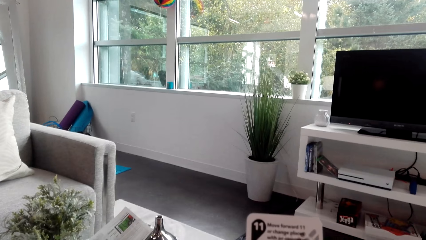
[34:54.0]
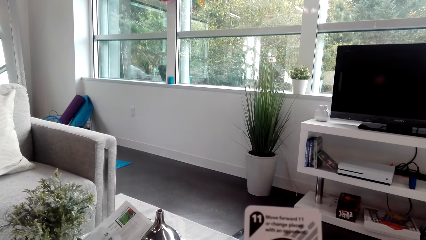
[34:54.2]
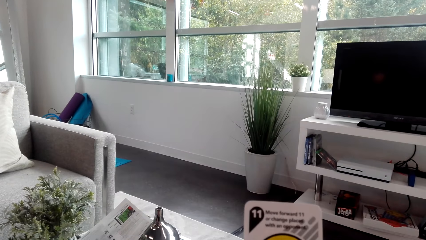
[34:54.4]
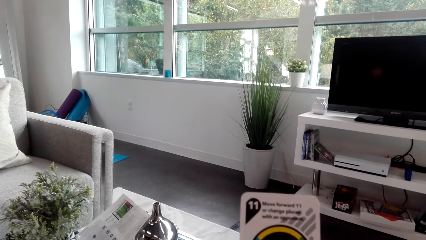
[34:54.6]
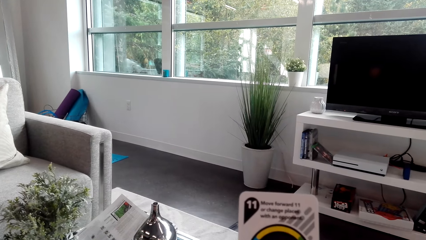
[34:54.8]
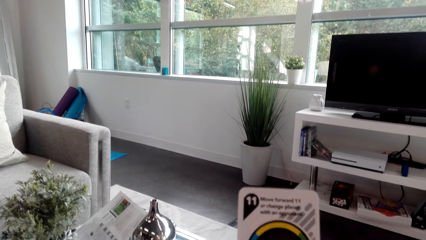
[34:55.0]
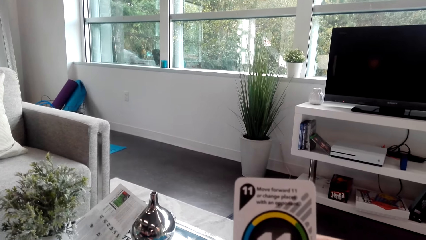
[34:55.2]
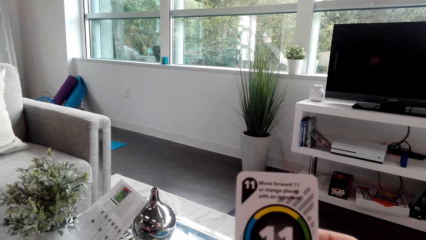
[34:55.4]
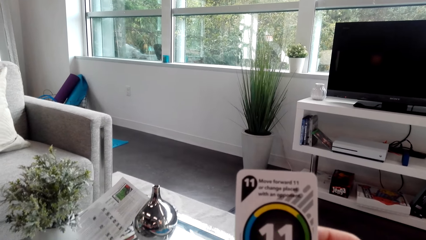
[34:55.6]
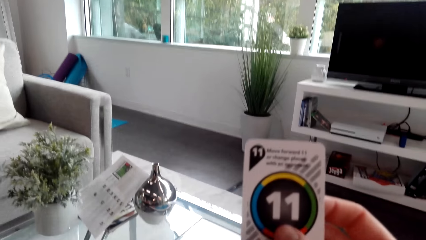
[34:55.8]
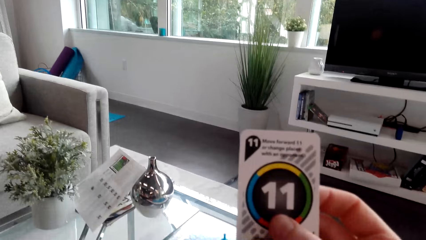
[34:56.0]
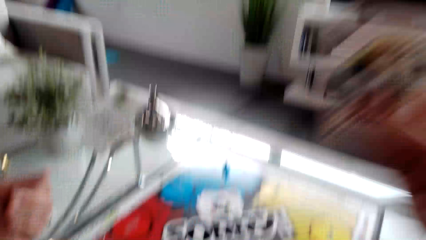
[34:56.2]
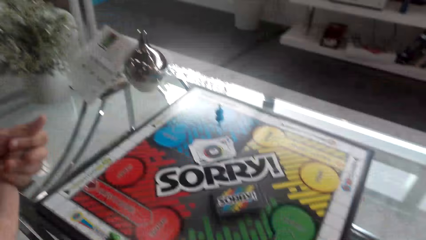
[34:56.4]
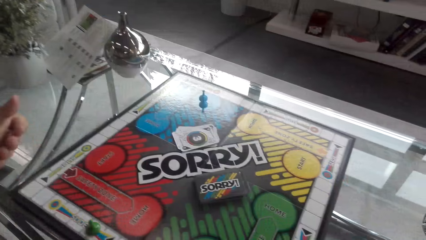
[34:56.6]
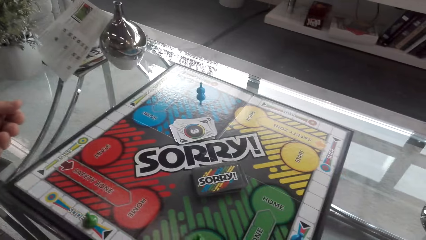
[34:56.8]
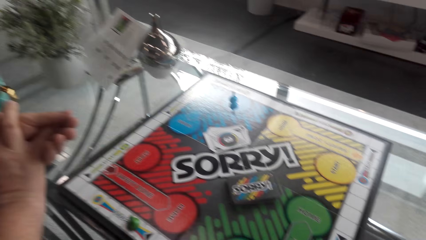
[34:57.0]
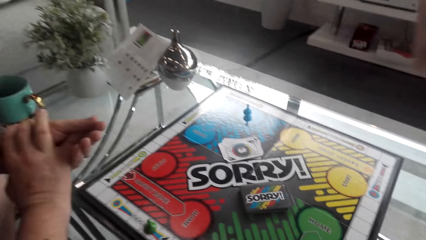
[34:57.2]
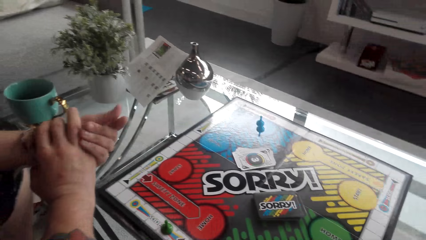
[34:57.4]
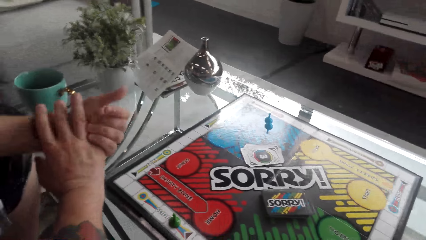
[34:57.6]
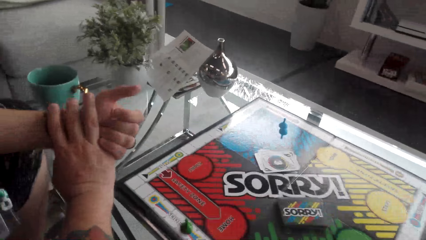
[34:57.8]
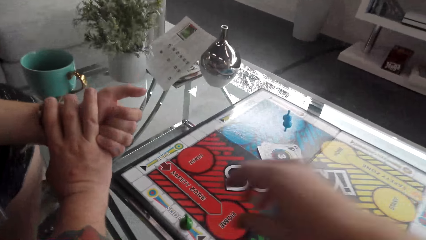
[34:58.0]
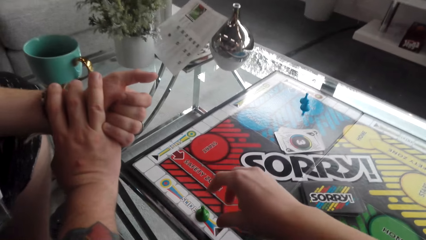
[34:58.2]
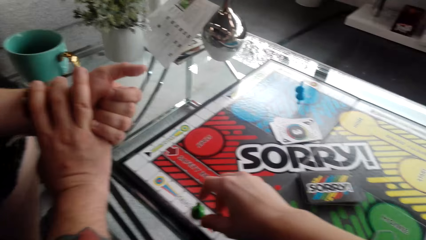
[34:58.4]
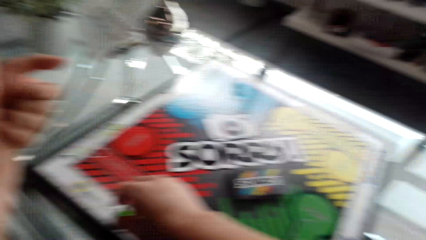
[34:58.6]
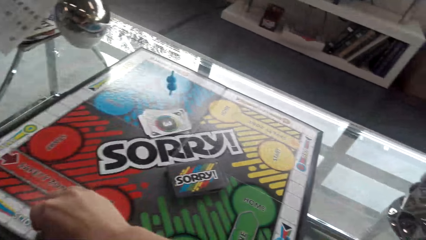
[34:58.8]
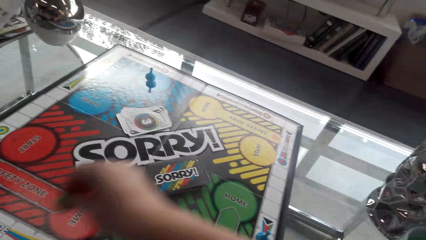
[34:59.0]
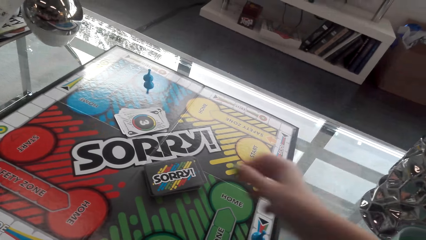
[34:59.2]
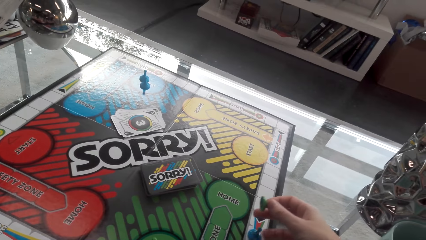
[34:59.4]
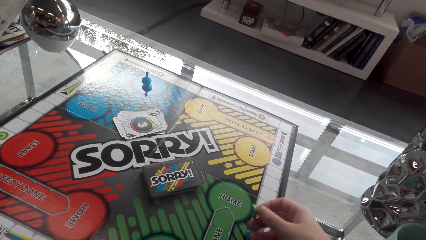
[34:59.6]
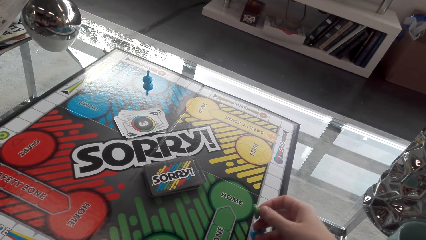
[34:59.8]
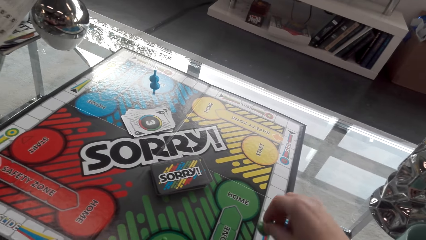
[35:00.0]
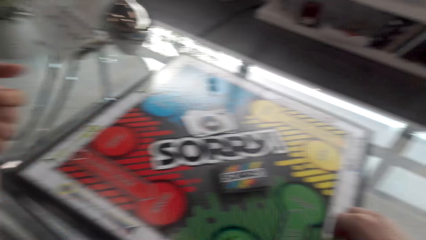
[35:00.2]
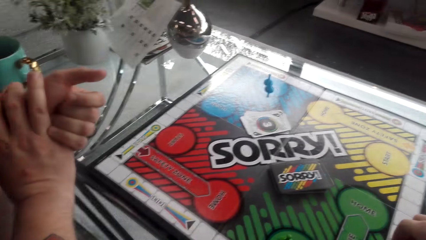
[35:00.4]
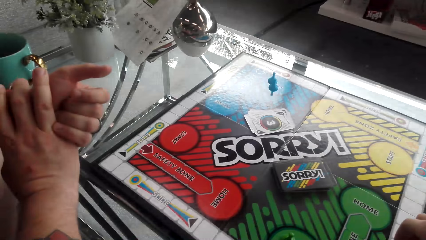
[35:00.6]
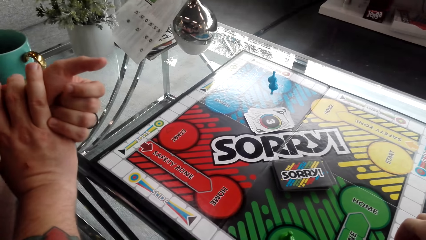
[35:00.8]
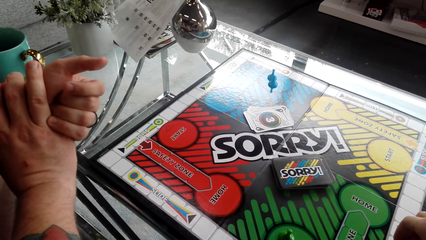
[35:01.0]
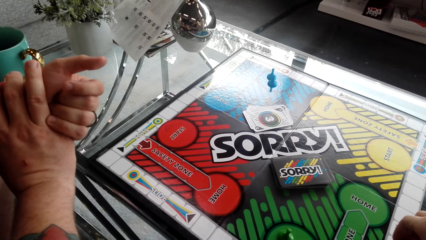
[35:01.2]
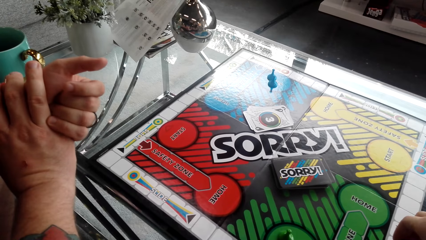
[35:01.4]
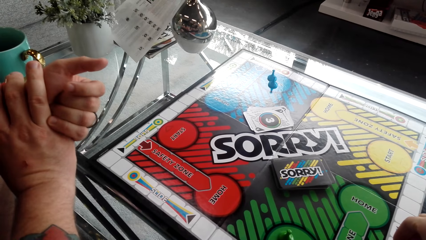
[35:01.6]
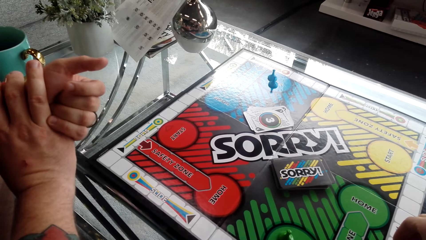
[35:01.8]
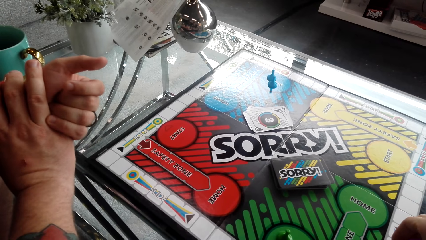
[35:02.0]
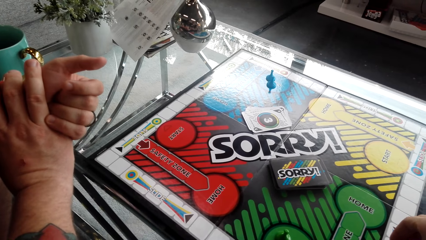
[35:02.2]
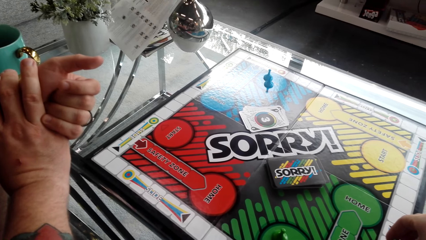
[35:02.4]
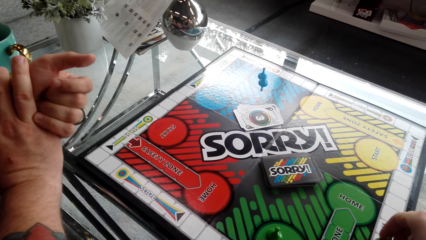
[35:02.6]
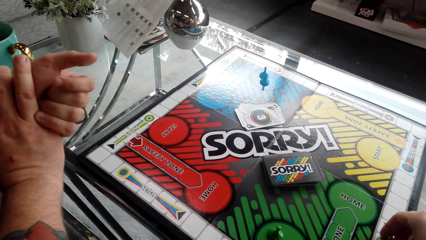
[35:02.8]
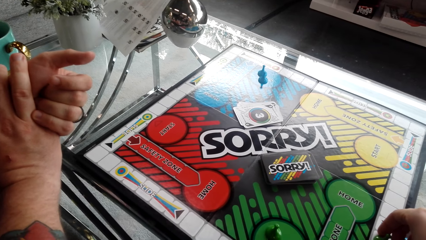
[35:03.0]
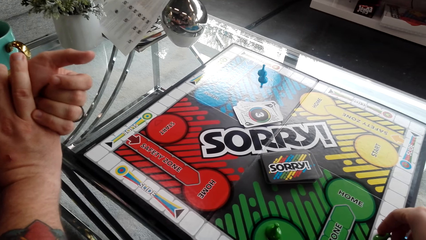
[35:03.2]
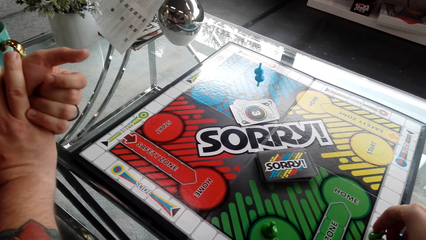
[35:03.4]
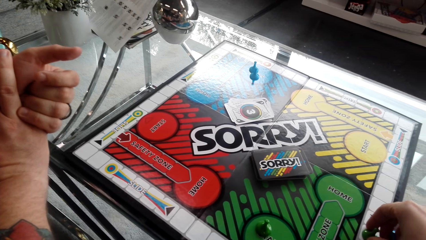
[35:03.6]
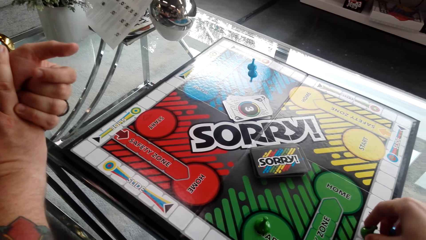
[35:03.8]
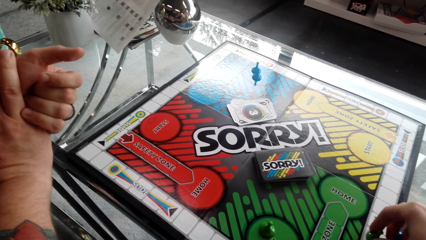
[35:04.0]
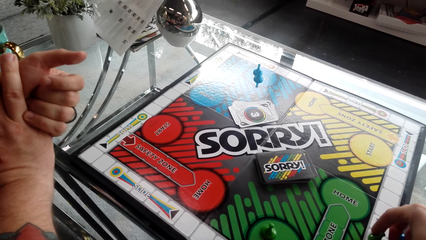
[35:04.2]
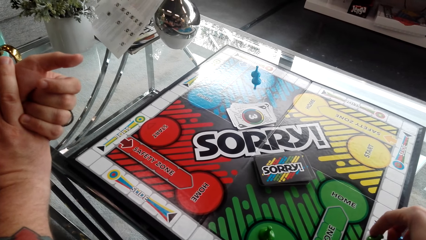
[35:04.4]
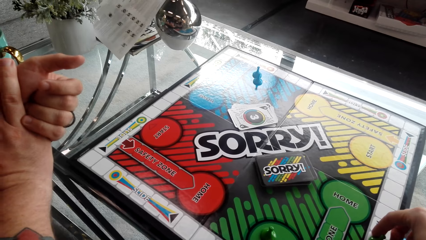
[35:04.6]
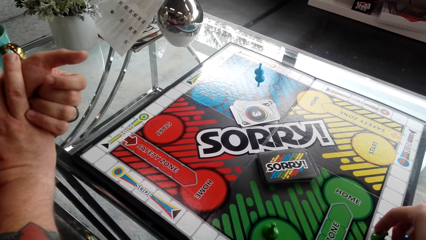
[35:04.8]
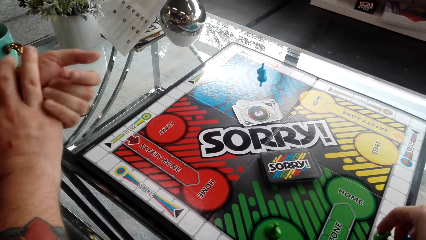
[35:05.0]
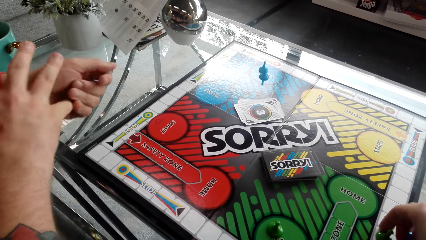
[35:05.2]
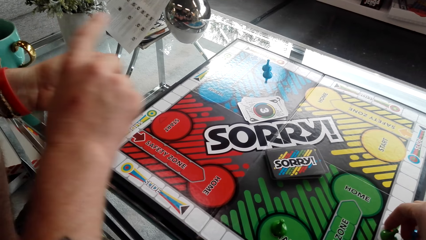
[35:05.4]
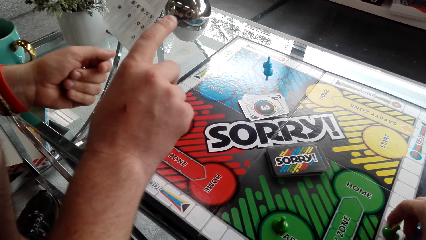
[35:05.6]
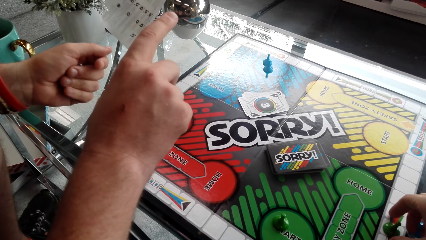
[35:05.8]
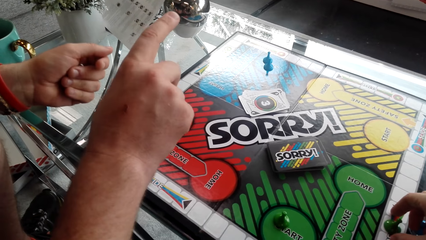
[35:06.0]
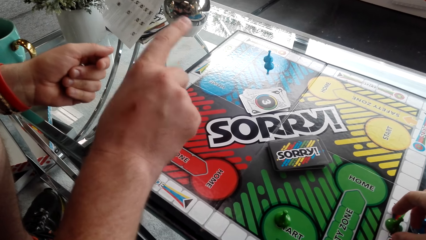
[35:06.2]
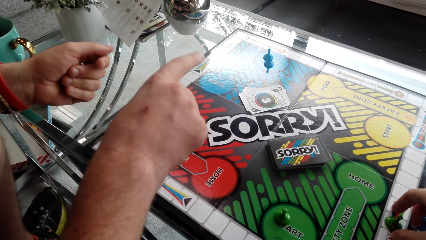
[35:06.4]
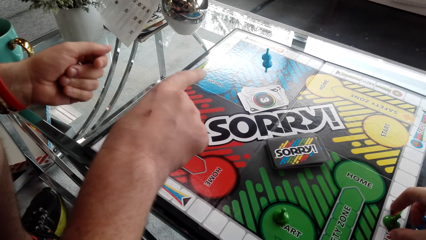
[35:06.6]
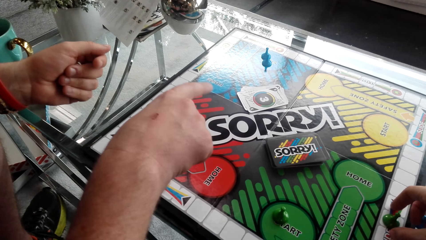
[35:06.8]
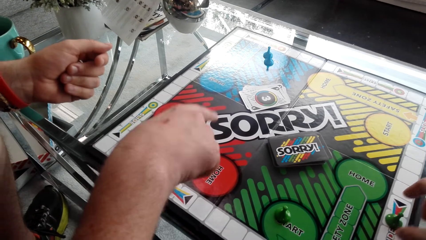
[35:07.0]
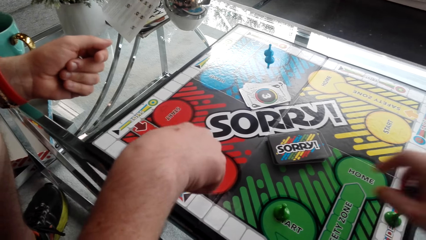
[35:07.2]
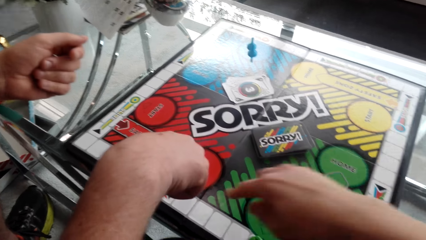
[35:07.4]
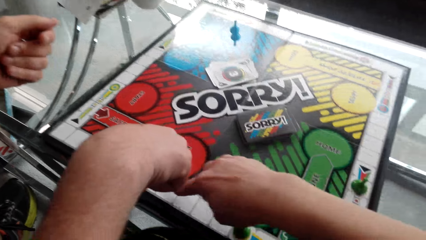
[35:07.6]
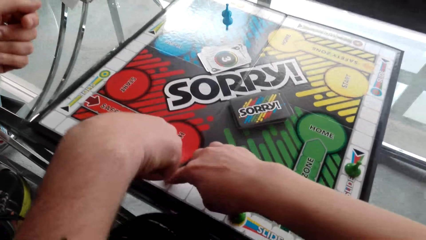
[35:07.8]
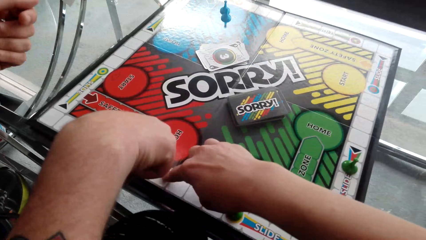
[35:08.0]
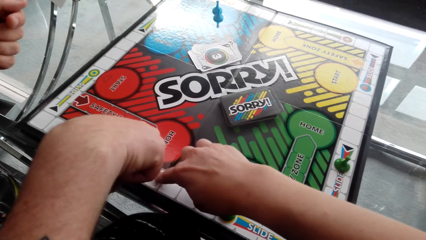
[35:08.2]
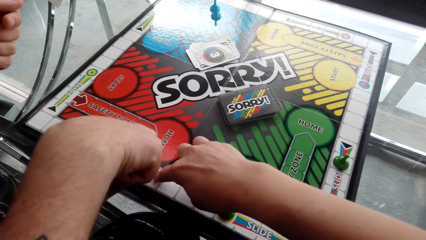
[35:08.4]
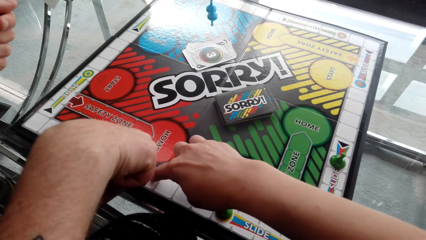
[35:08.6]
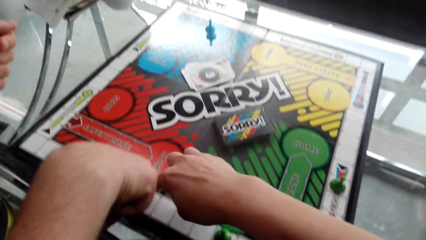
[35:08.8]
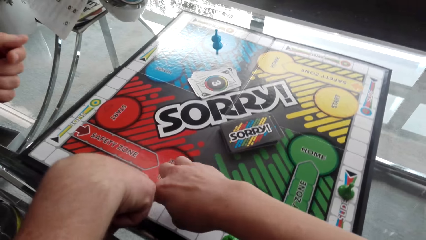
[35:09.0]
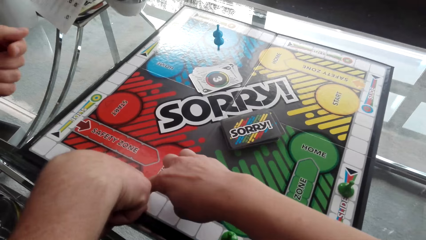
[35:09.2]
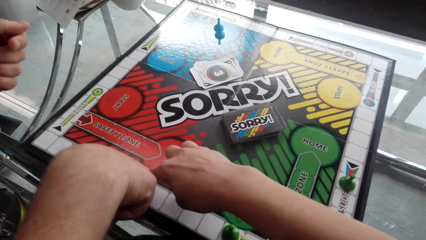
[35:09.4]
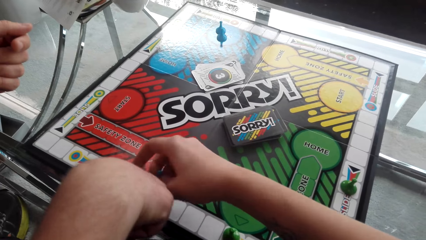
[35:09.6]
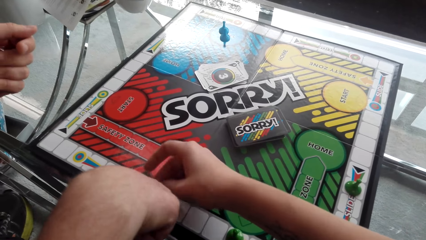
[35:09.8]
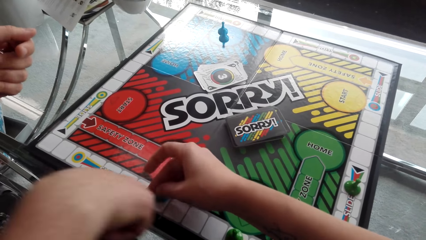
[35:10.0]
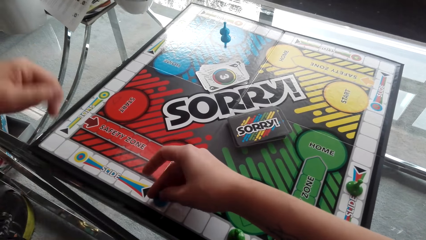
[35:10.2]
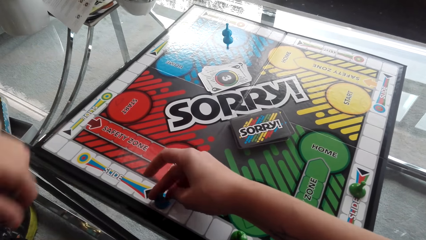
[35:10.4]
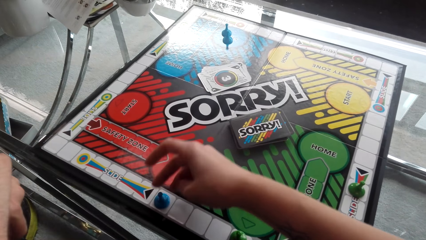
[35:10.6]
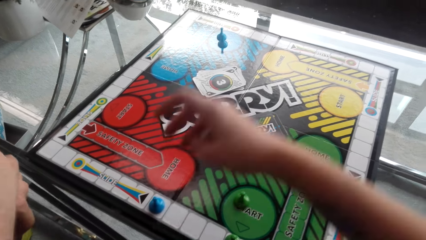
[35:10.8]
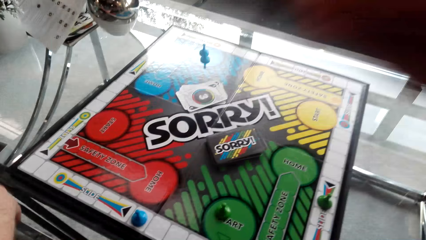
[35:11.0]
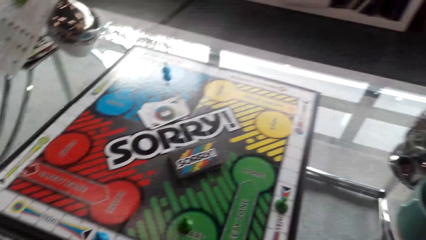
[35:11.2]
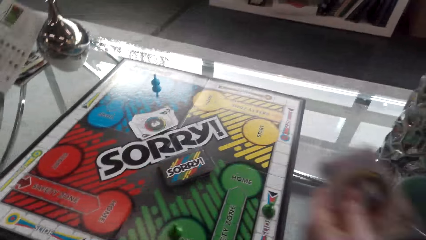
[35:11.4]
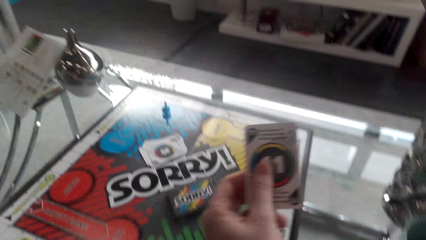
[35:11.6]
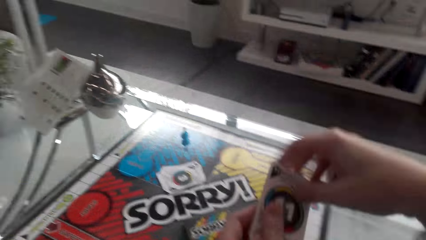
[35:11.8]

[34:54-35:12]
The camera wearer converses with the man. They read the card. They converse with the man again. They converse with the man. They play the game and move the token on the board. They look at the game. They converse with the man. They point at the game on the table. The man points at the board. The camera wearer converses with the man. They put the token on the board. The man converses with the camera wearer.
